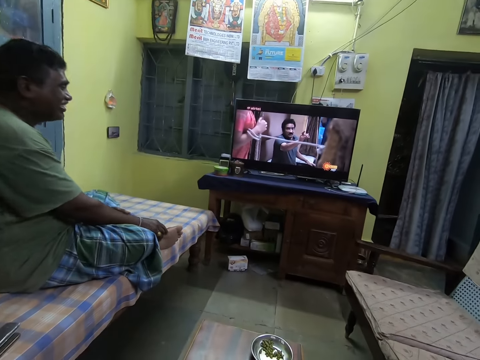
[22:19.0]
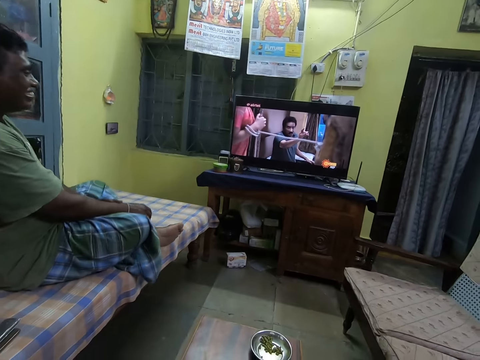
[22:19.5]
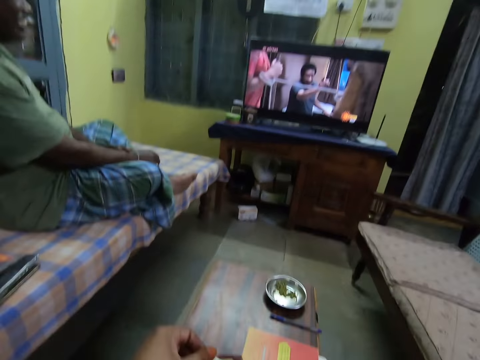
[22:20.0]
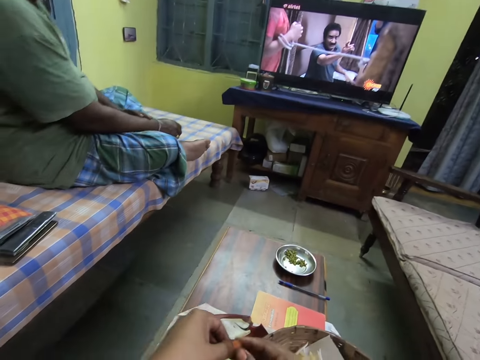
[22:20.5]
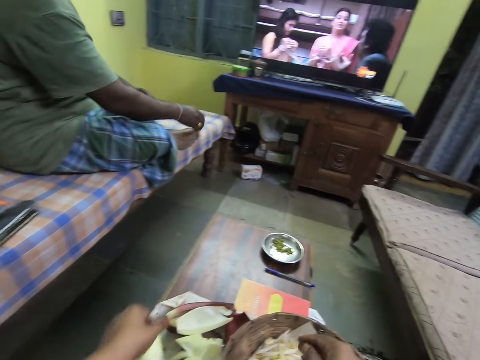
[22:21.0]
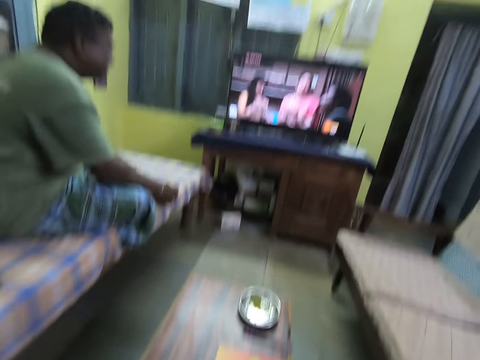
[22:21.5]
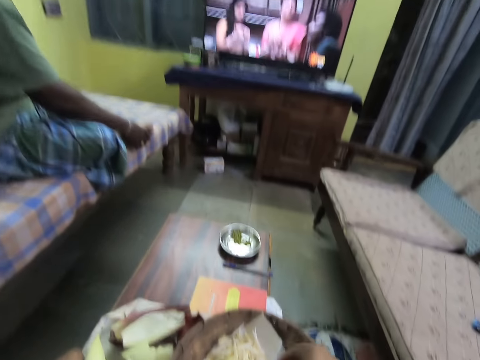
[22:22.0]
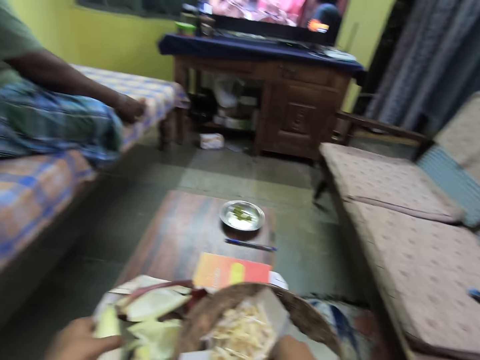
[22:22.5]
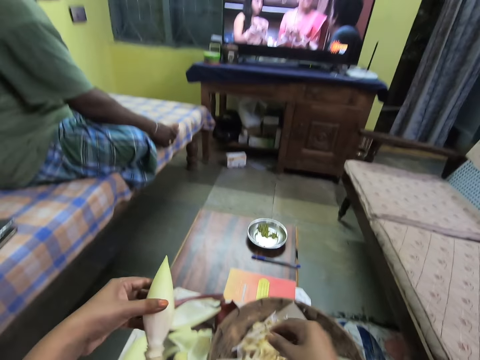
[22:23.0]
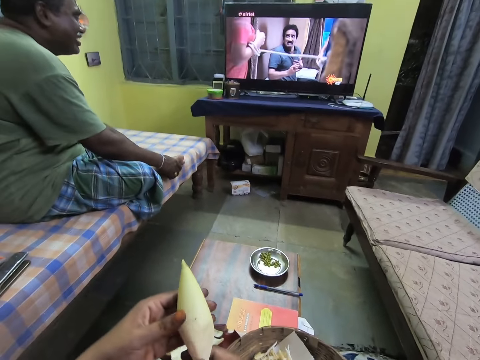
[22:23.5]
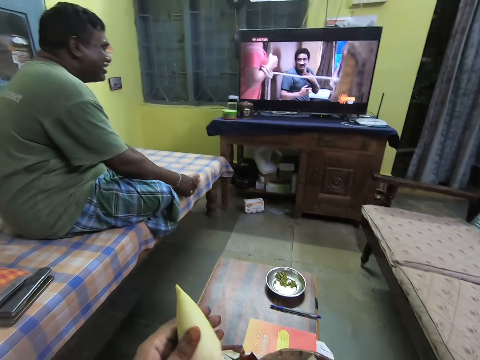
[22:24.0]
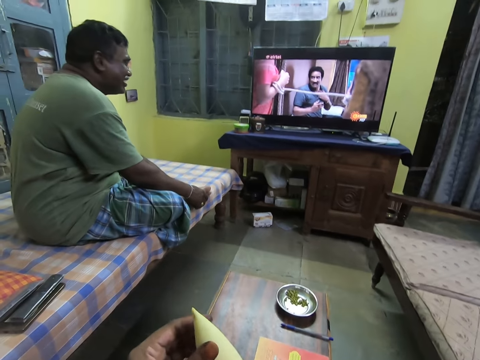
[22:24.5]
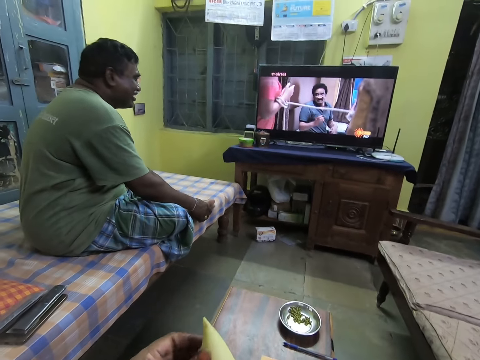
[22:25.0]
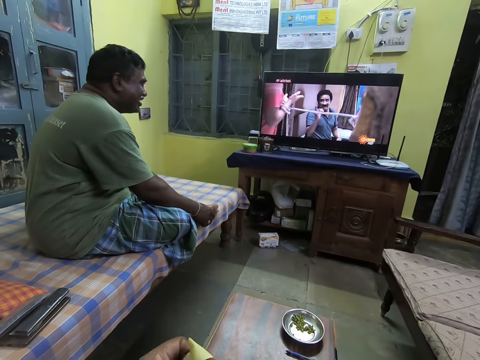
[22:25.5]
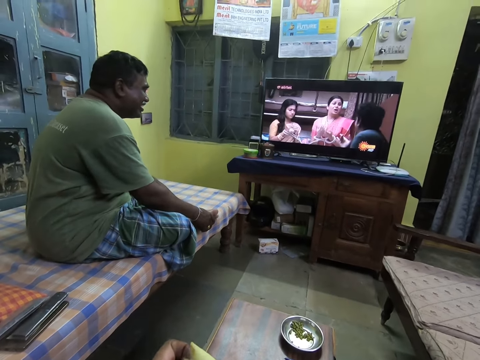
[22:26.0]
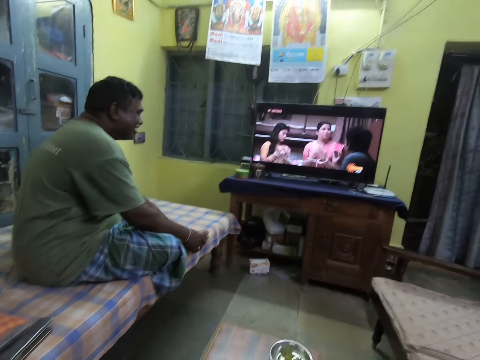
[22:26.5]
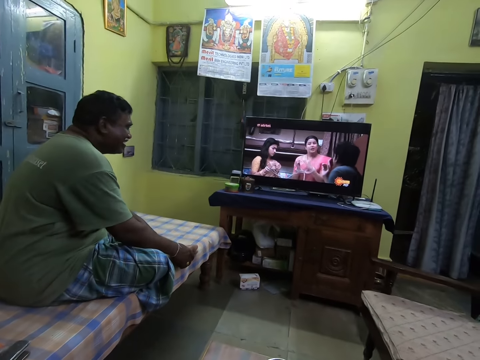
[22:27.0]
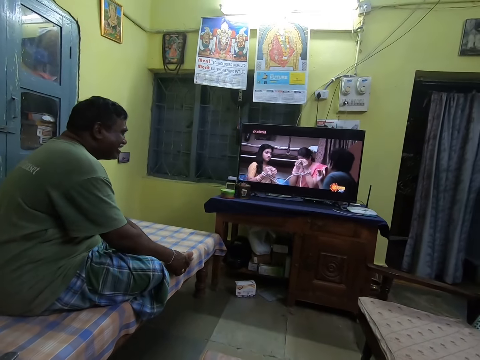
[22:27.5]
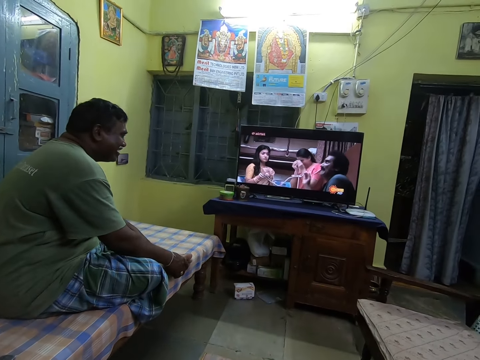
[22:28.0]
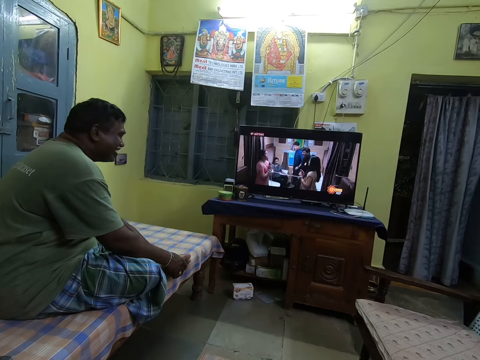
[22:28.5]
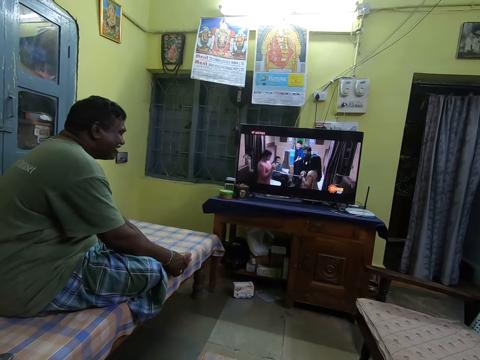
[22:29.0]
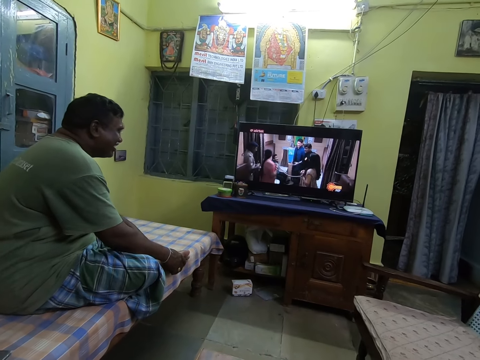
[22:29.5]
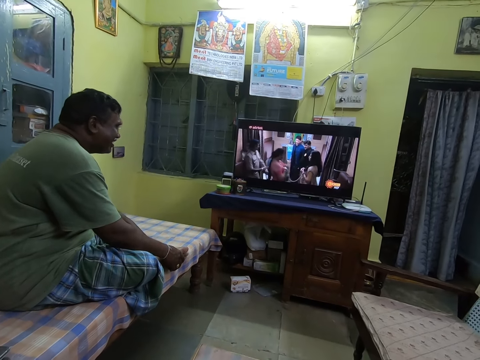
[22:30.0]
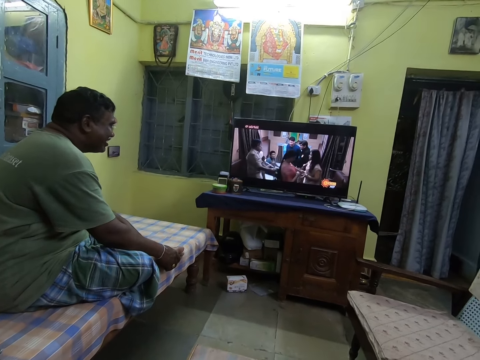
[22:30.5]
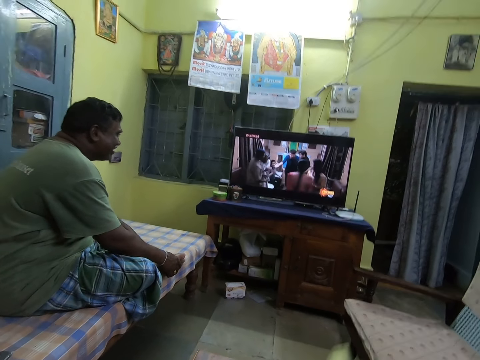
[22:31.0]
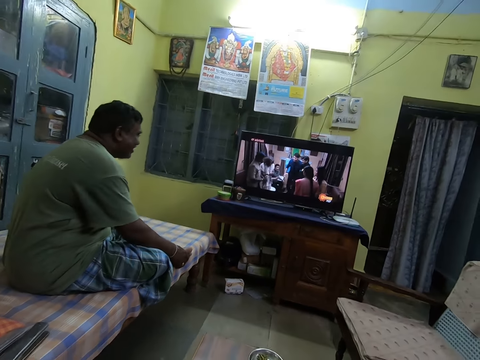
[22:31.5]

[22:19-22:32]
The camera wearer holds the plantain flower with her left hand. She passes the plantain flower to her right hand with her left hand. She drops the plantain flower on some plantain flowers on the paper in the basket with her right hand. She adjusts the plantain flowers on the paper in the basket with her right hand. She holds the plantain flower on the table with her left hand. She interacts with the man. The camera wearer picks the plantain flower from the table with her left hand. She holds the plantain flower with both hands. She peels the plantain flower with her left hand.

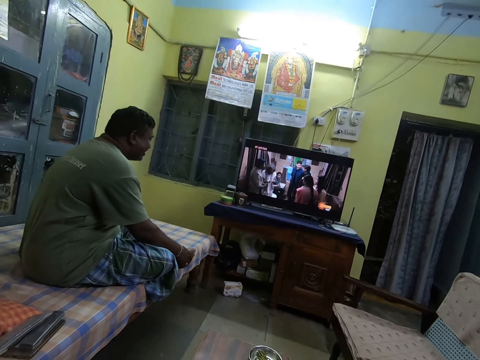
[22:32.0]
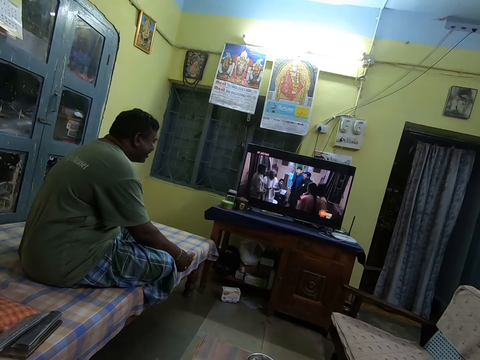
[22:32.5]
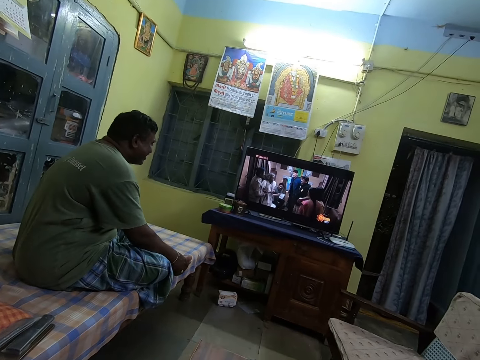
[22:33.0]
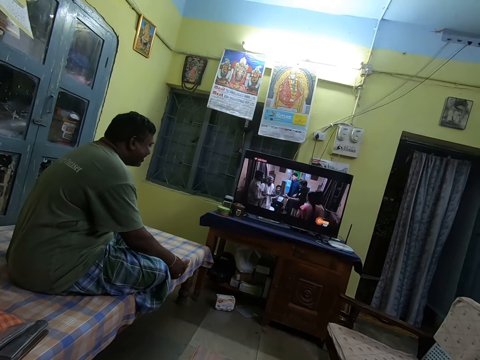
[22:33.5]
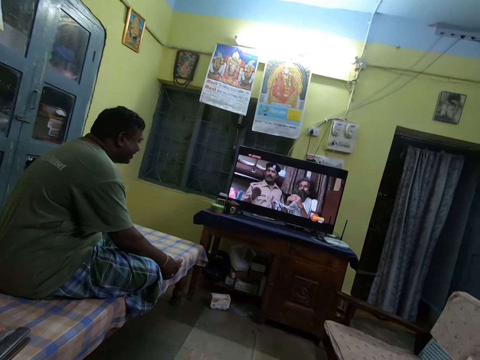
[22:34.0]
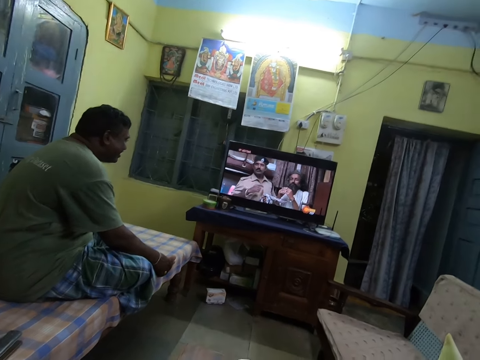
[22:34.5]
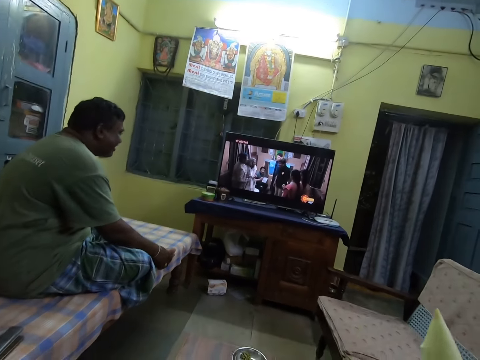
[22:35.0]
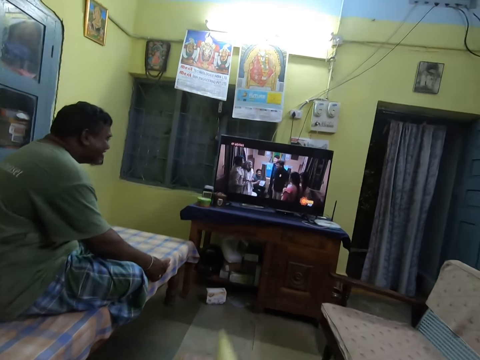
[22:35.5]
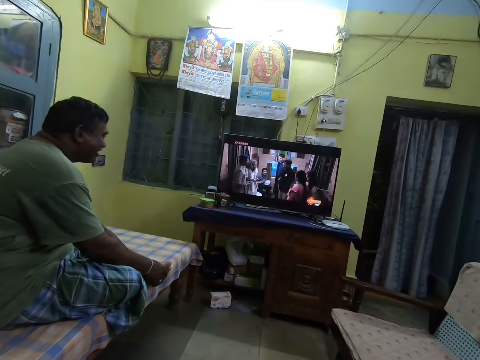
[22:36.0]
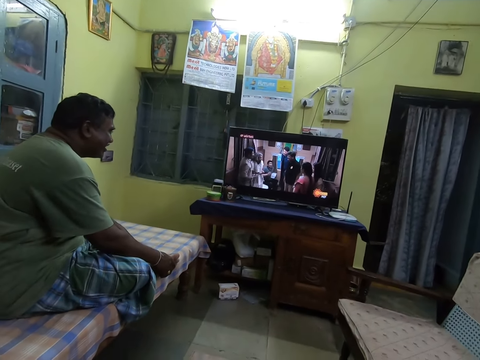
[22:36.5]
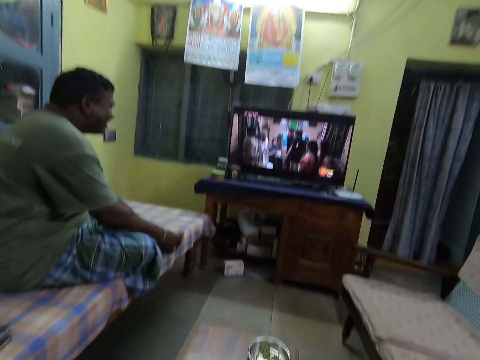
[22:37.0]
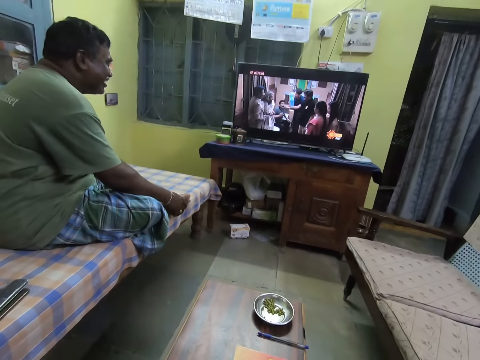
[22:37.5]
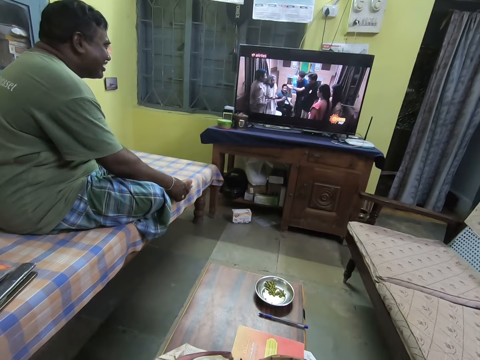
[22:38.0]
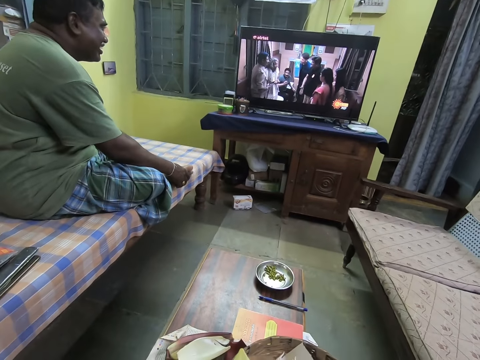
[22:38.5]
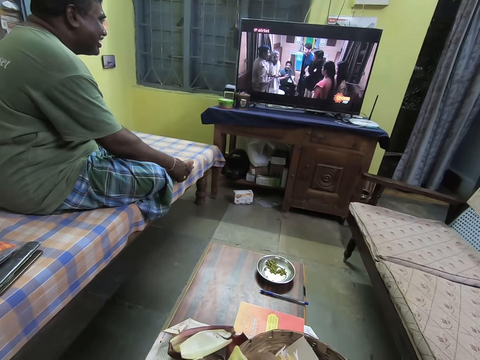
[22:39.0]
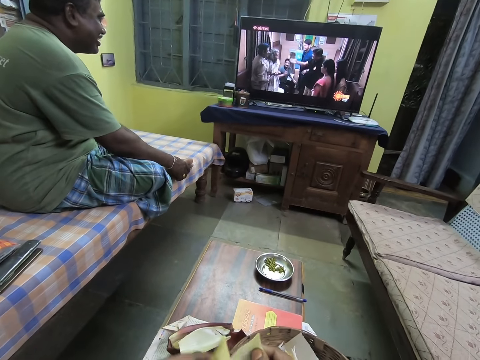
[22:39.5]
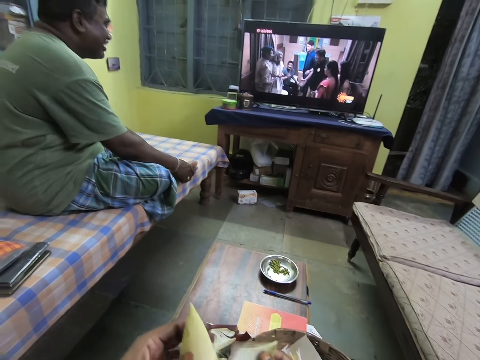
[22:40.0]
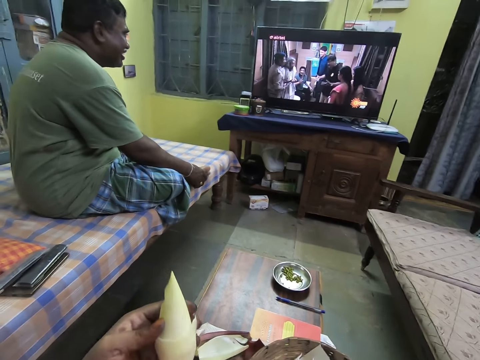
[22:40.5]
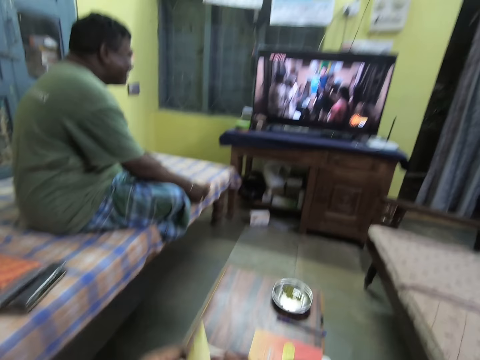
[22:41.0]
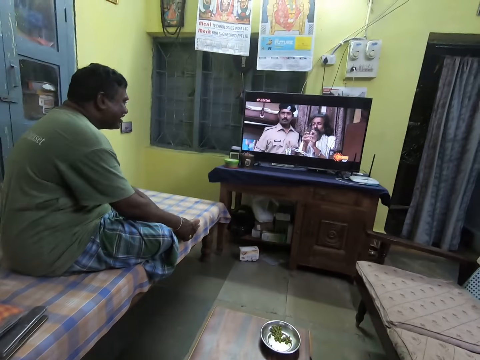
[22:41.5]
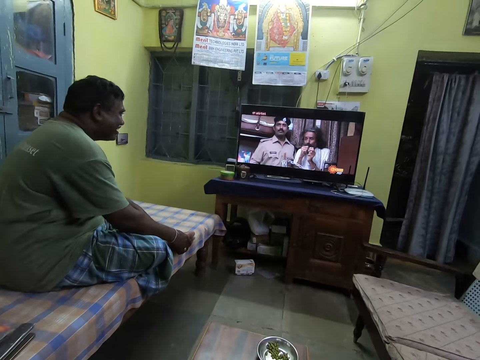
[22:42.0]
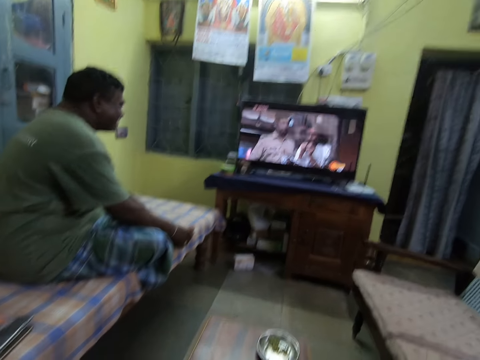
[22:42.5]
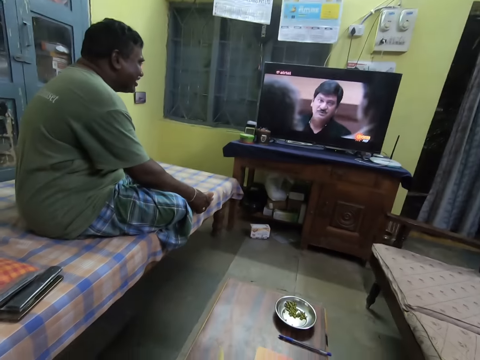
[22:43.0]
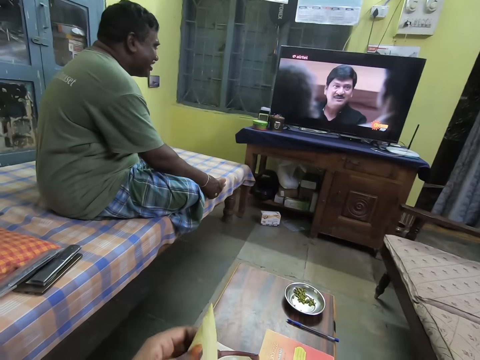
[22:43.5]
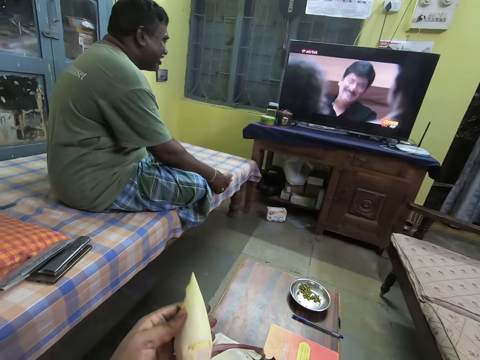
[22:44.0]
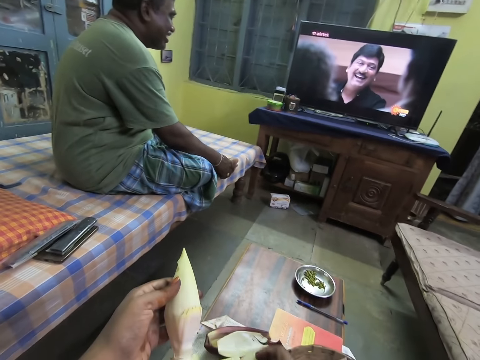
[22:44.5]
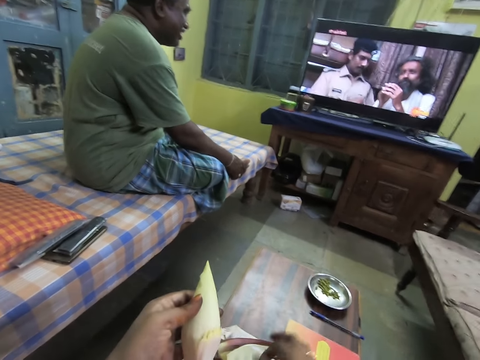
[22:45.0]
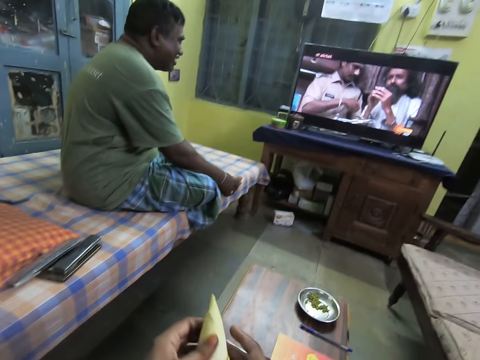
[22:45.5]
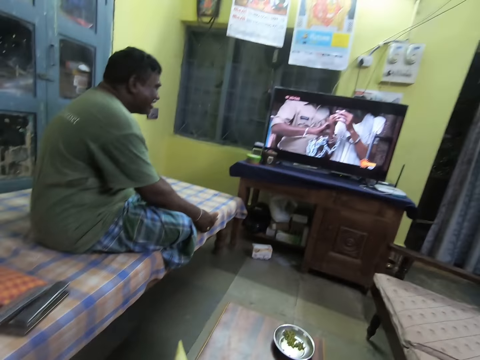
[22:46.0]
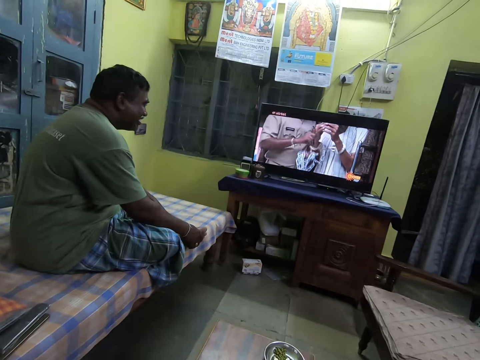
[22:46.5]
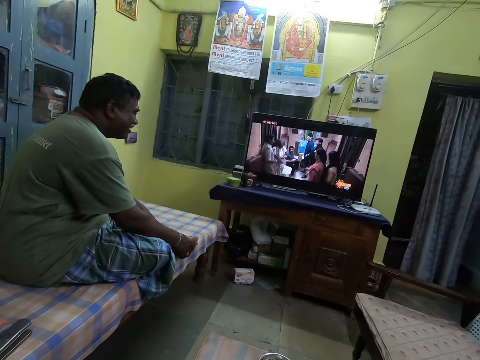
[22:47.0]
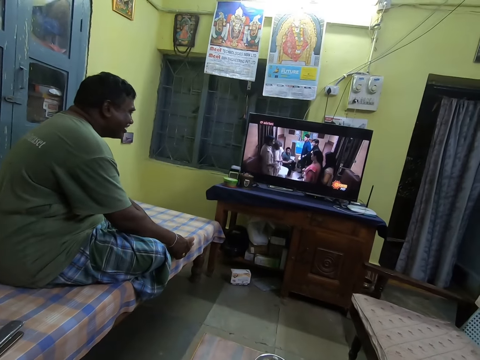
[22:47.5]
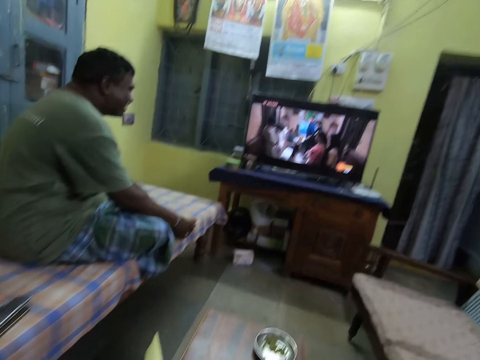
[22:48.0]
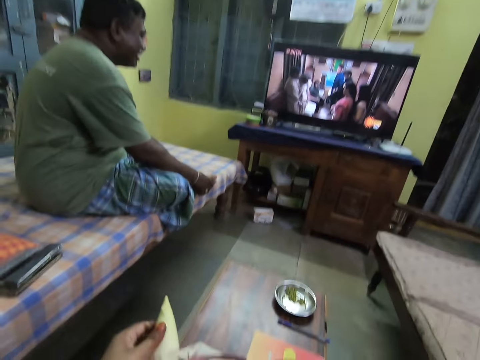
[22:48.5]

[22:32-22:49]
The camera wearer holds the plantain flower with her right hand. She holds the plantain flower with both hands. She peels the plantain flower with her right hand. She interacts with the man. The camera wearer drops the wrap of the corn into the bowl on the table with her right hand. She shucks the corn with her hands.
